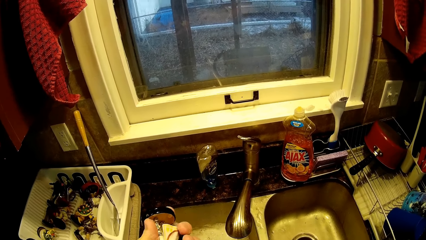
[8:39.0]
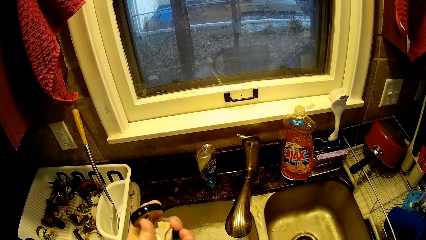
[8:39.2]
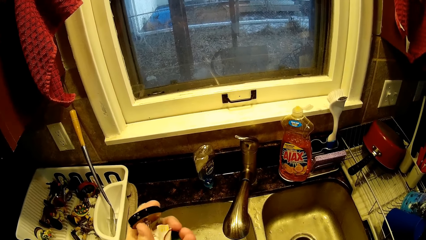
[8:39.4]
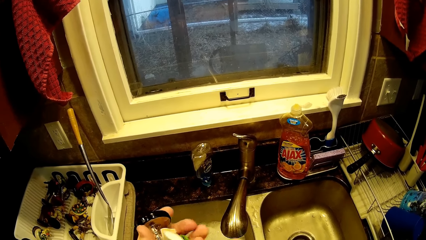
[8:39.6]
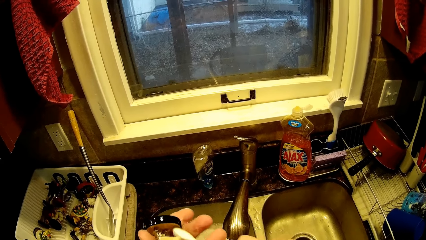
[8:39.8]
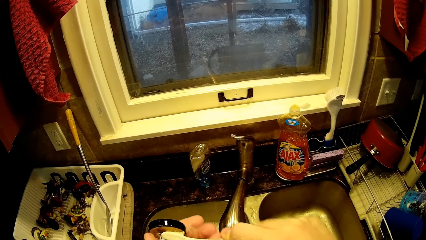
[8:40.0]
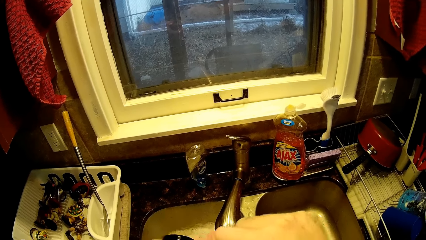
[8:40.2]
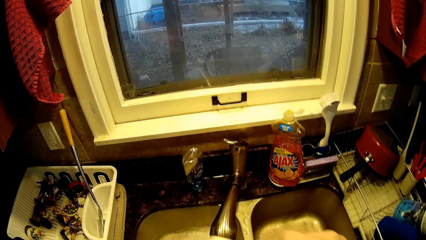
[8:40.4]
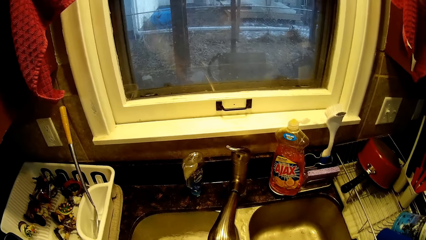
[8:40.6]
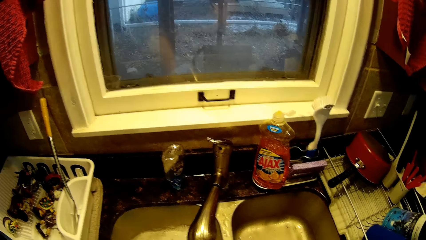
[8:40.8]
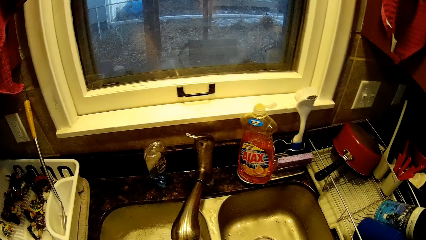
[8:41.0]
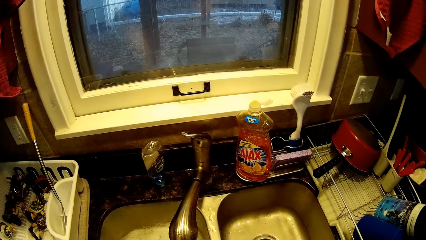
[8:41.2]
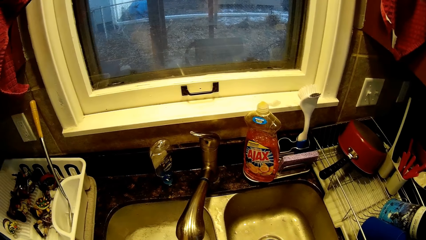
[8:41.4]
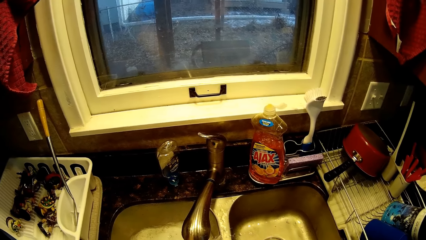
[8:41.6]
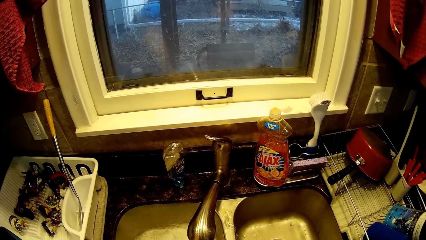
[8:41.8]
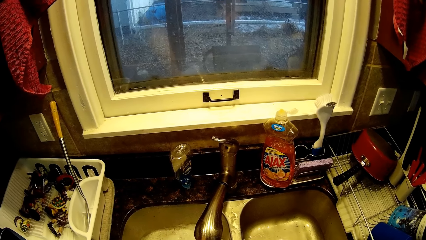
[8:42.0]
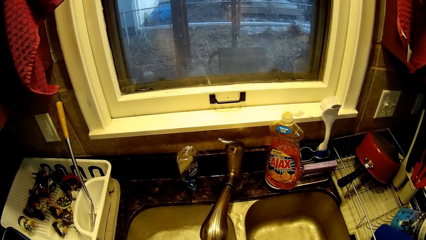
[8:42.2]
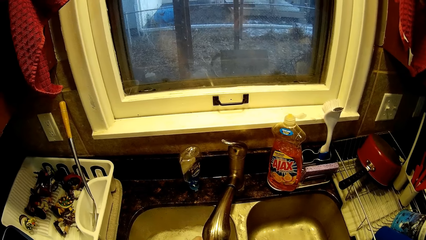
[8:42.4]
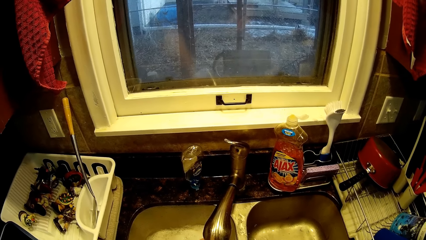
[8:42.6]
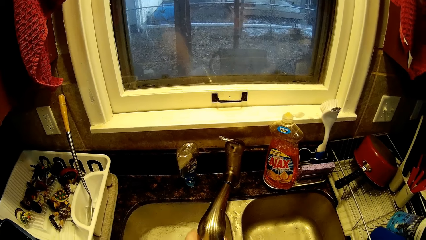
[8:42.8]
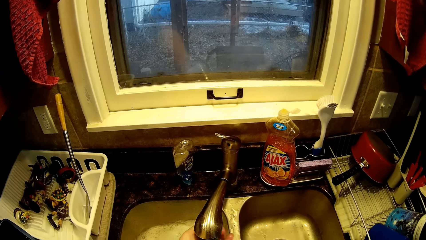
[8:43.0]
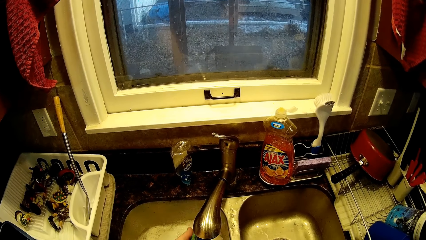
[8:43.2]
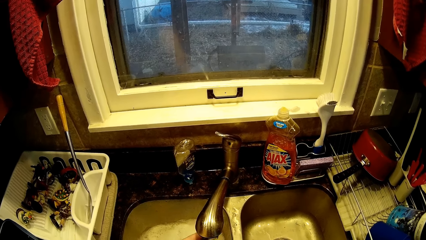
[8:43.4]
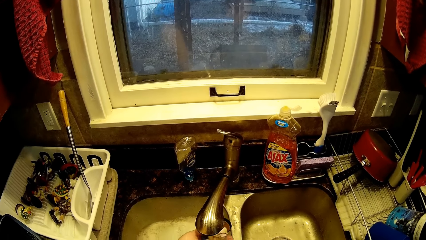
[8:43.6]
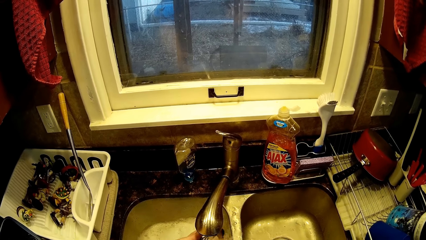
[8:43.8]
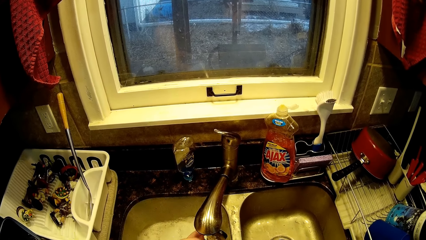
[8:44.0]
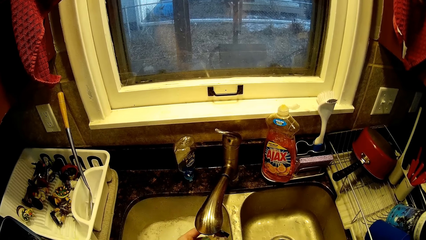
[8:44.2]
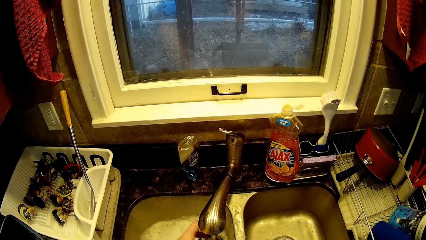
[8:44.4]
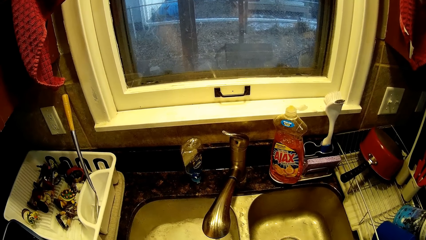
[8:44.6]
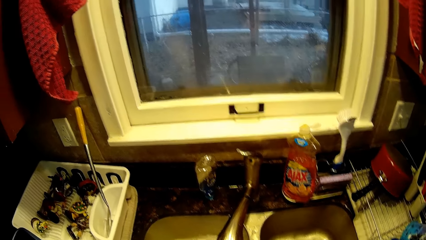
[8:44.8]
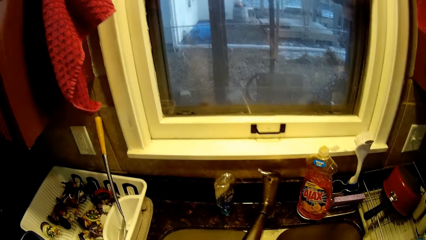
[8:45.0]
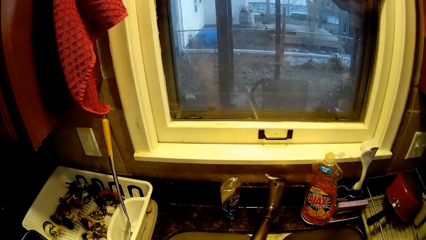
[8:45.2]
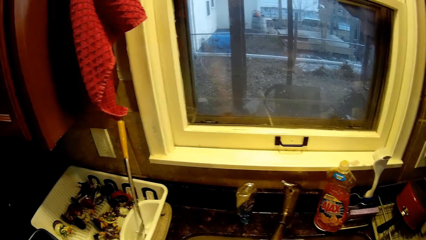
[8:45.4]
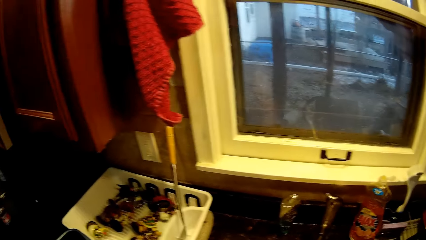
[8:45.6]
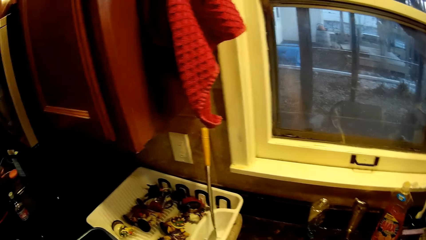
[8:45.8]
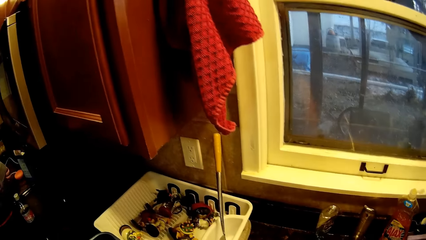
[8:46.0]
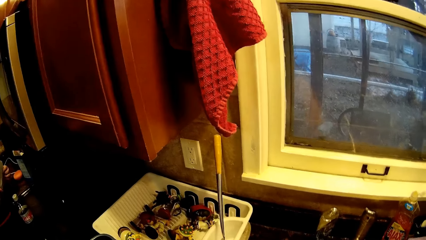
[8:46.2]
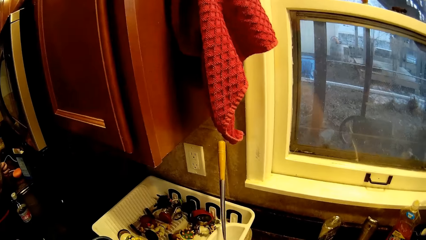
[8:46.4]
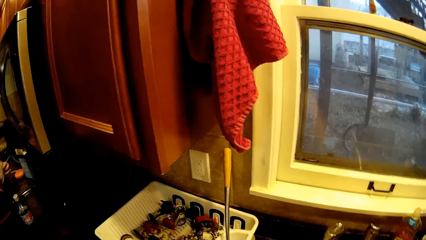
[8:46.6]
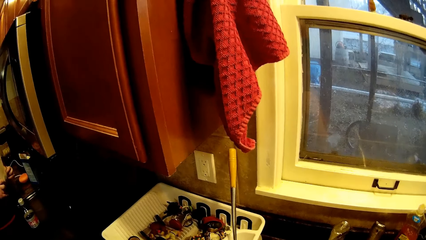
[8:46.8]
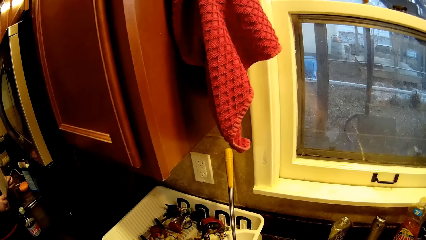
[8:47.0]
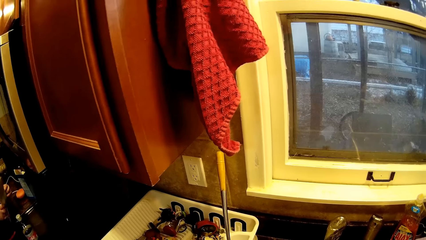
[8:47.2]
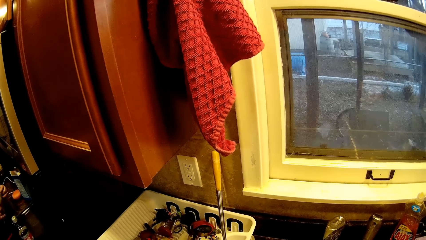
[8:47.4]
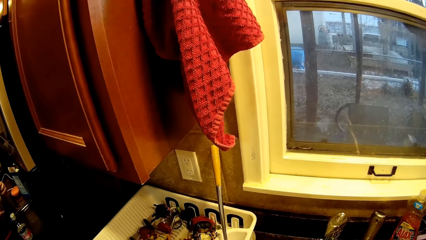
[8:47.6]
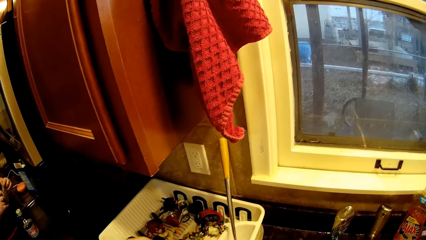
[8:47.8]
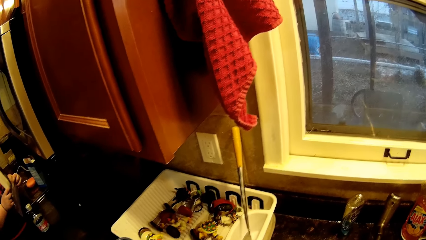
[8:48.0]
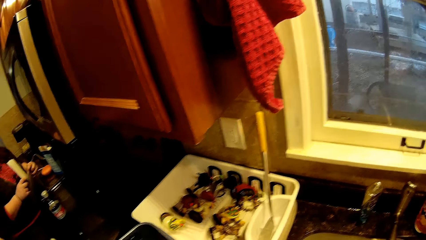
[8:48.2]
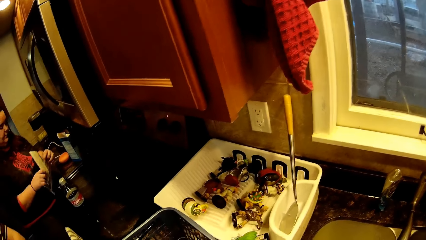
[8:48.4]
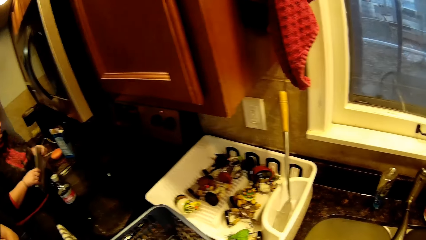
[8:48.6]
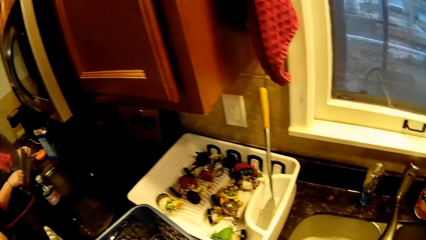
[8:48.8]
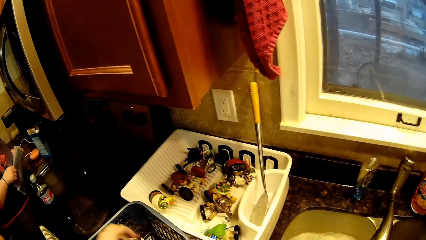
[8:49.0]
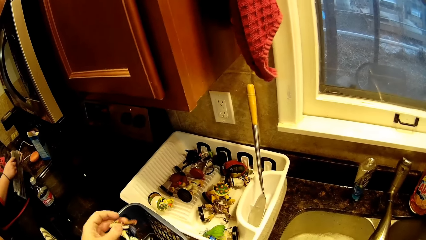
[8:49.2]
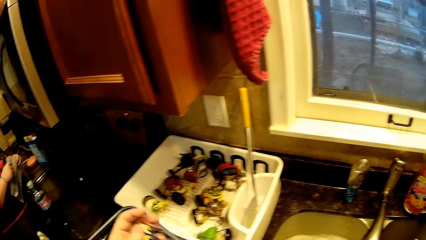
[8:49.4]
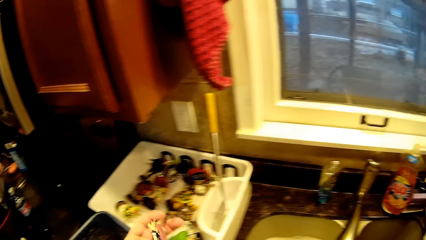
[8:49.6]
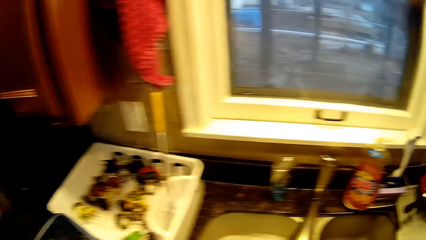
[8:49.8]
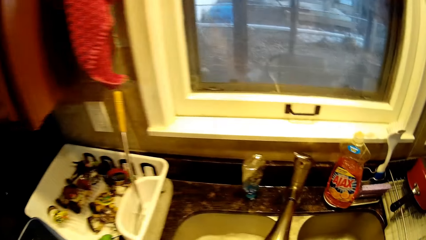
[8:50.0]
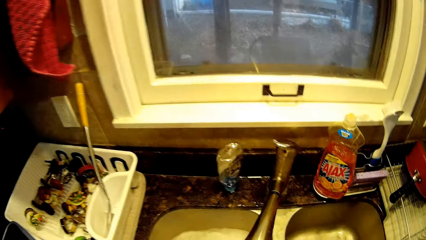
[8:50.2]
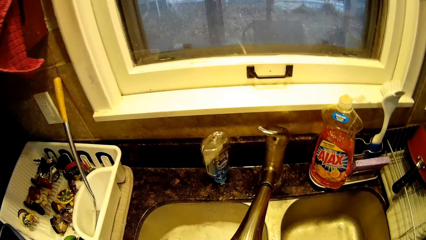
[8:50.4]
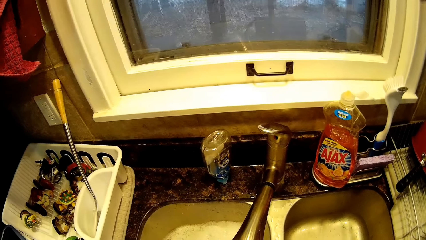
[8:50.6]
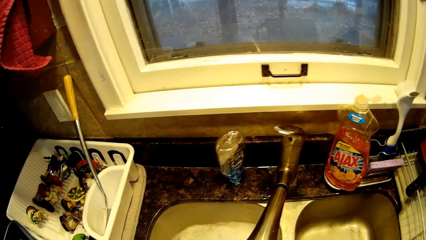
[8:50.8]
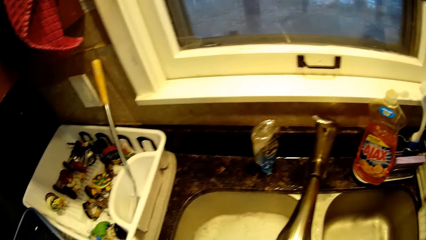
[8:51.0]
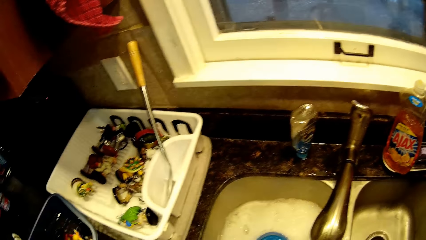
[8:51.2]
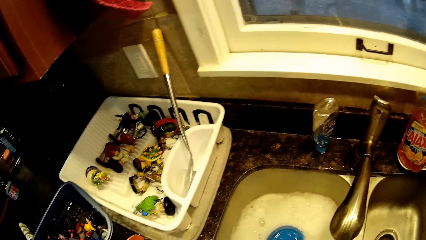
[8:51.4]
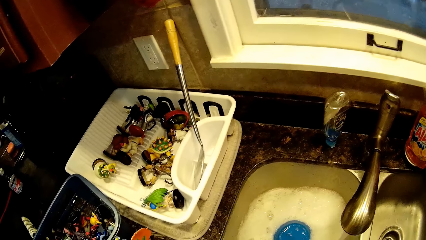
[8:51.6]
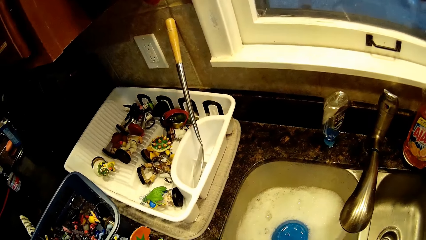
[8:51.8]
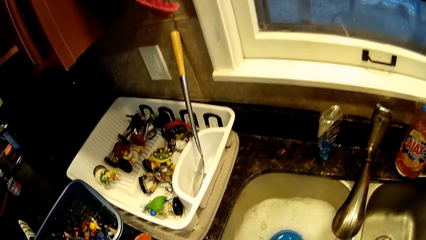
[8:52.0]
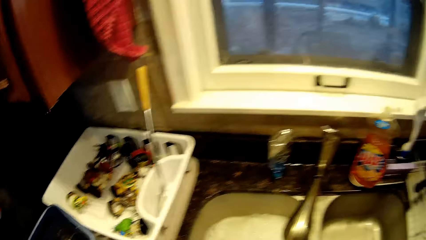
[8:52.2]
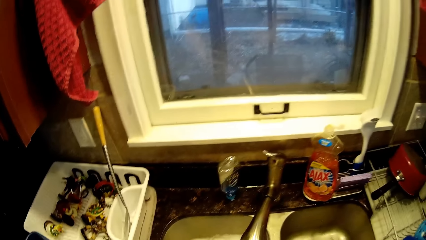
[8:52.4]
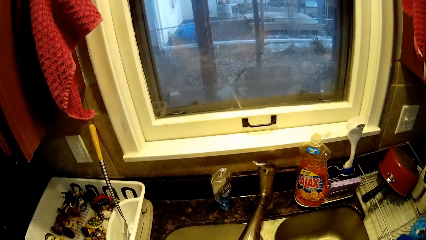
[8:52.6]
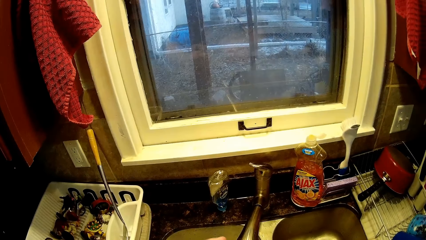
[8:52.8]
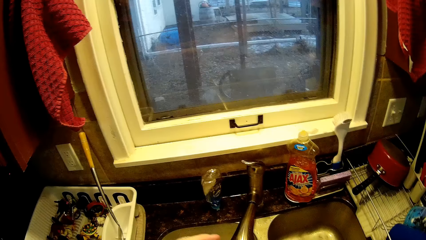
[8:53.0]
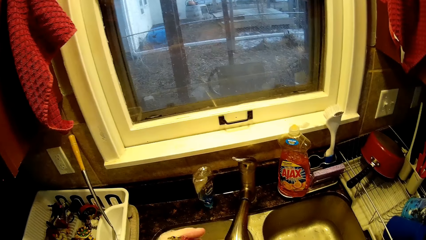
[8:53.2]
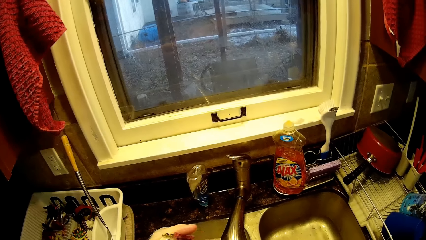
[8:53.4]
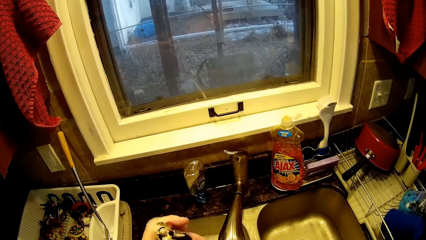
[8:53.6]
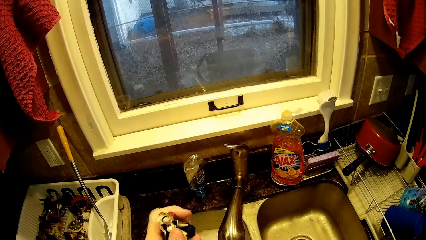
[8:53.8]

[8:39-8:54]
The camera wearer rinses the toy with running water. They turn to the side. They shake the toy. They pick up a toy in a dish rack. They turn to the side. They scrub the toy with a toothbrush.
